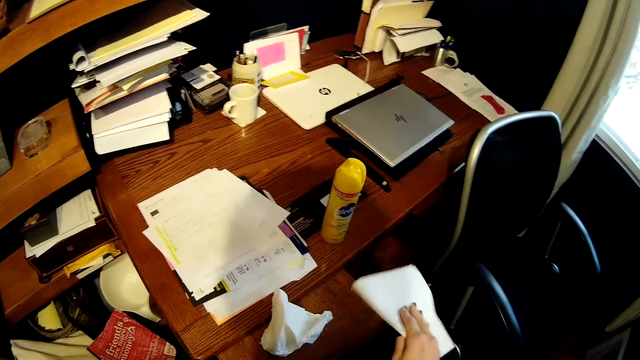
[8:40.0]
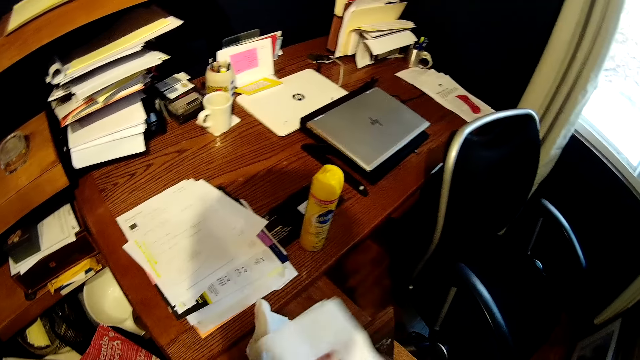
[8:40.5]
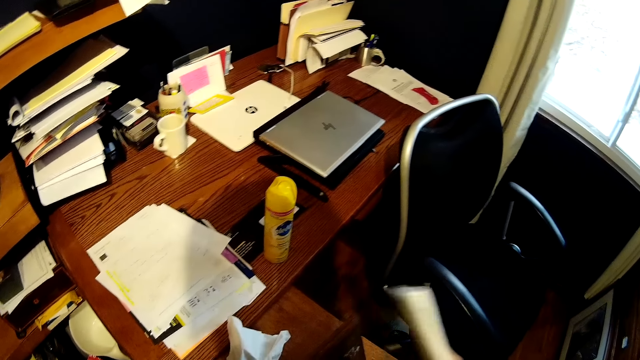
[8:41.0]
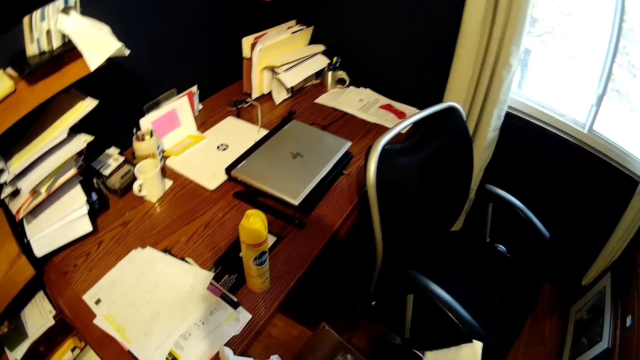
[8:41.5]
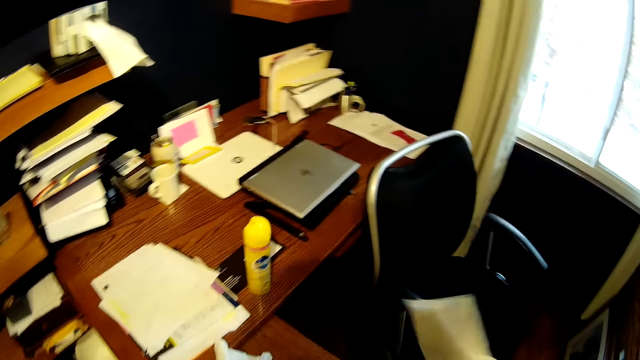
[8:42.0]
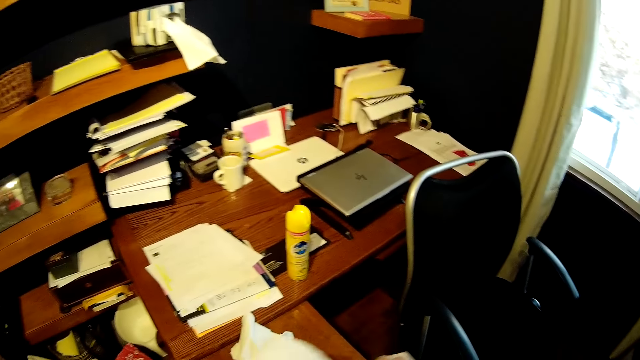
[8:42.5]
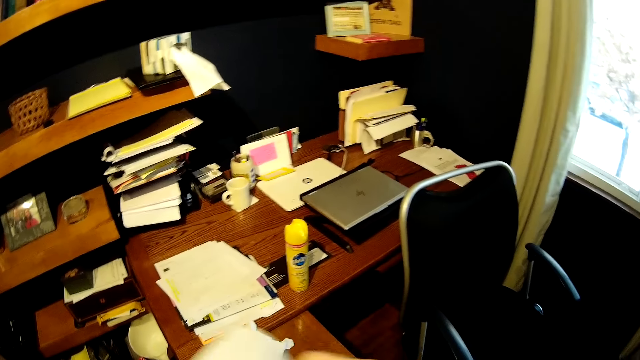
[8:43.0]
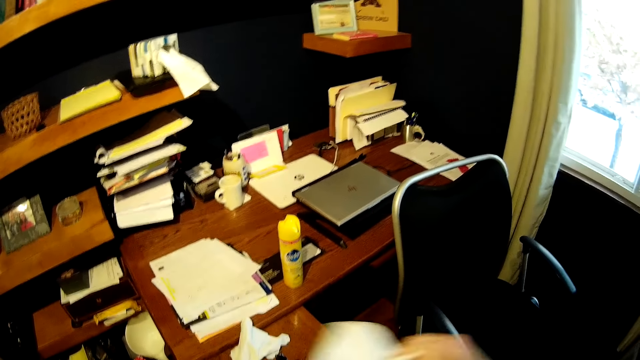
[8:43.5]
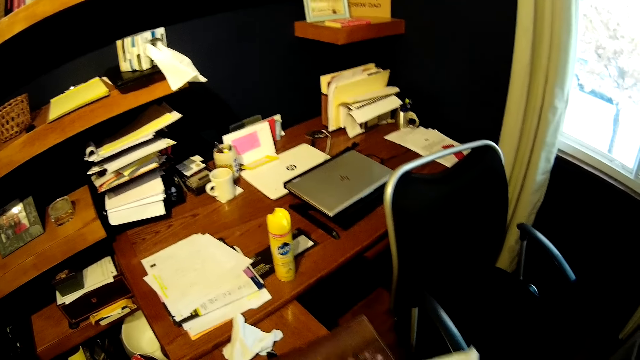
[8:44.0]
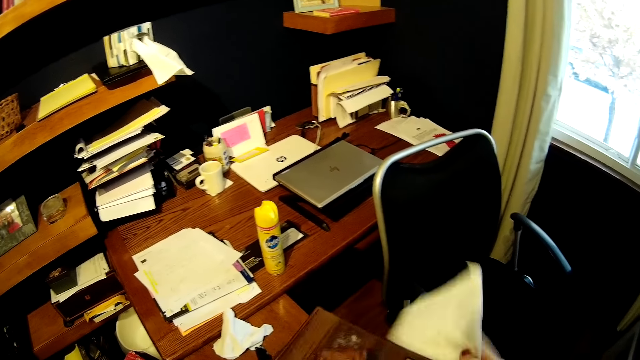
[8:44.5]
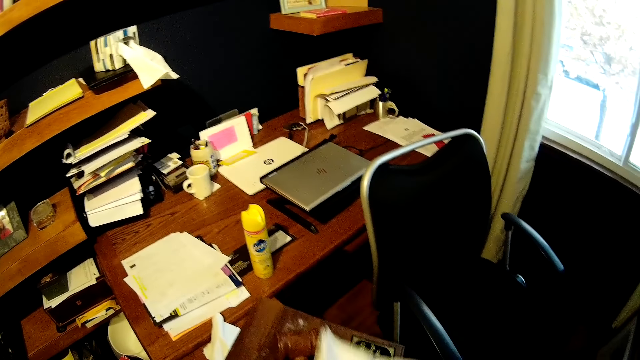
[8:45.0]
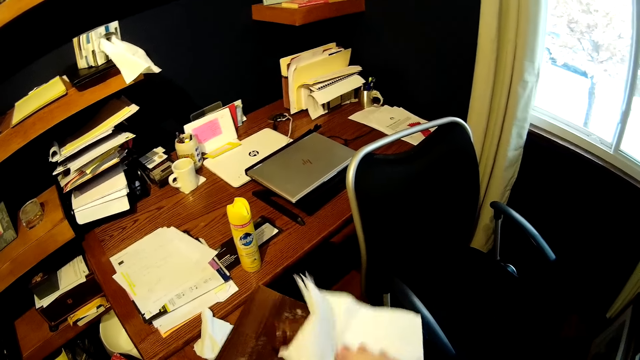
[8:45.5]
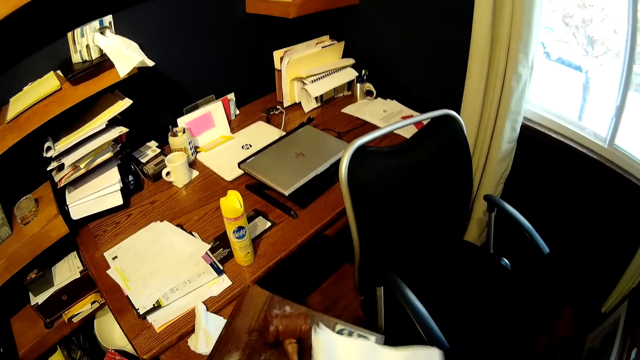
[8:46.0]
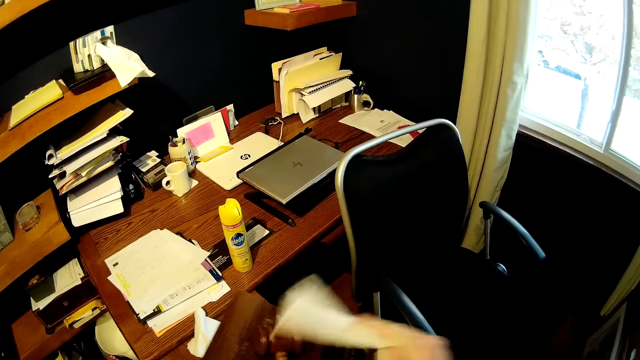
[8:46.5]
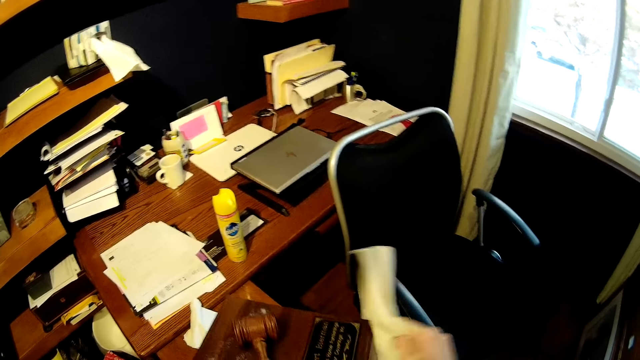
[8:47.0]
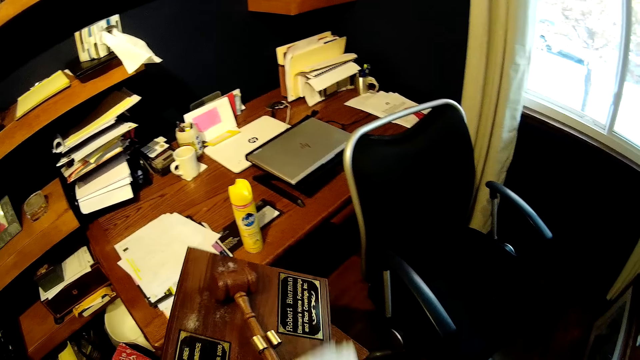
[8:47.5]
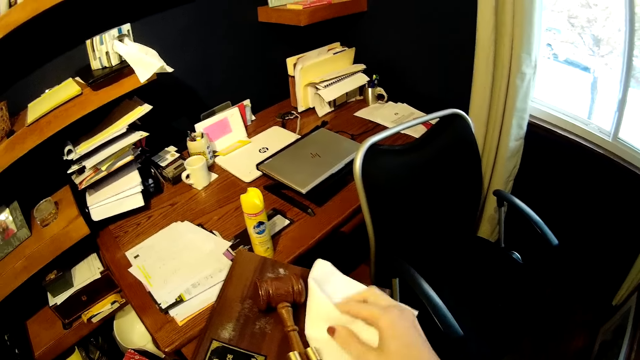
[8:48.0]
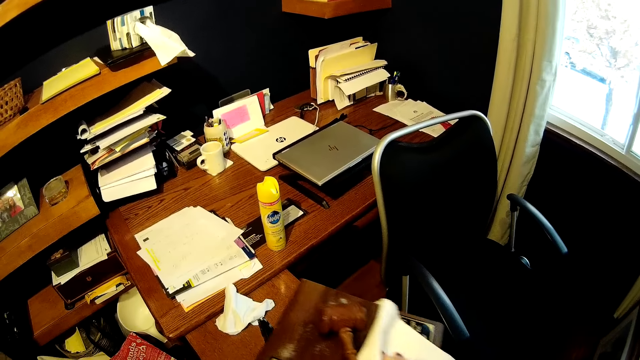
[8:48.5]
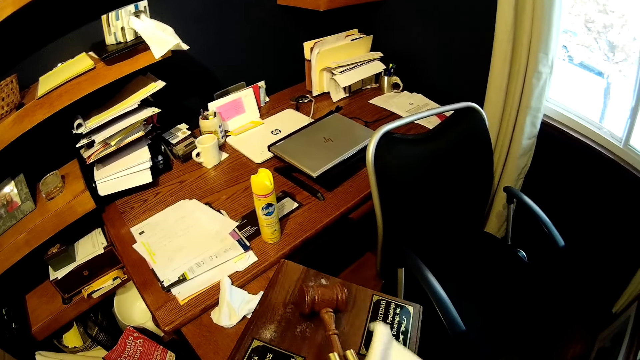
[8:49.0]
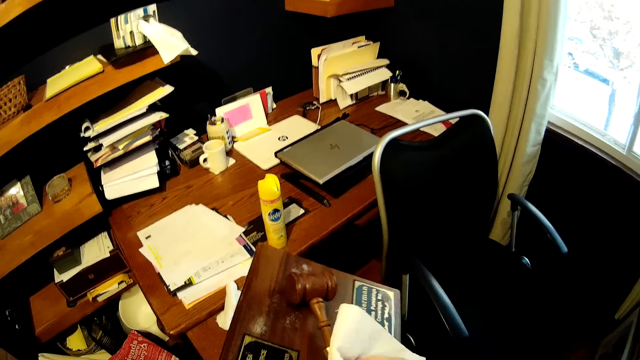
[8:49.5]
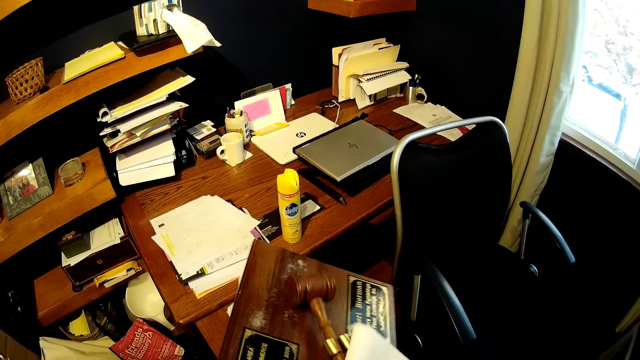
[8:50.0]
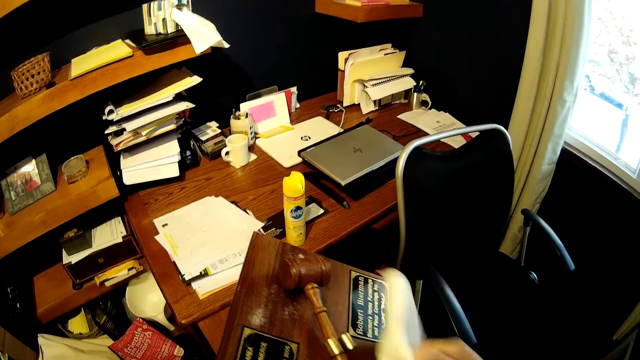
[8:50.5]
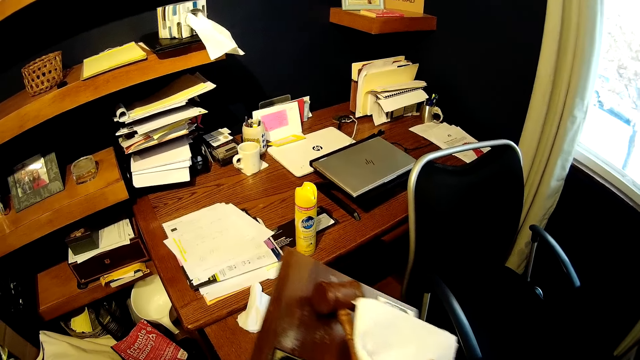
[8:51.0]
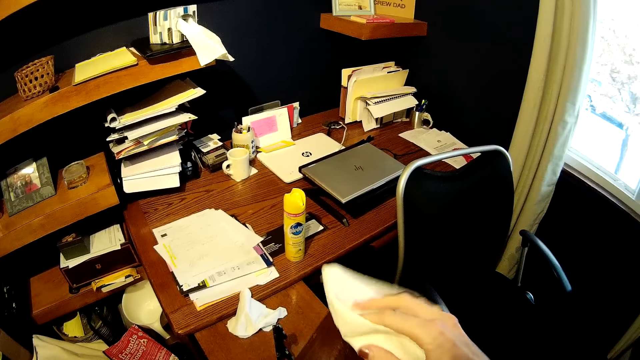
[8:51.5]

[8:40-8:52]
The camera wearer cleans the wooden plaque with the paper towel.

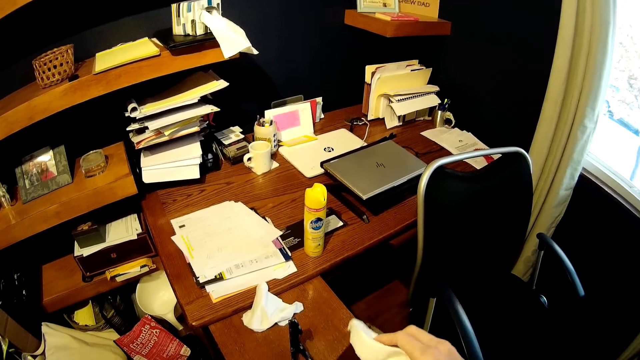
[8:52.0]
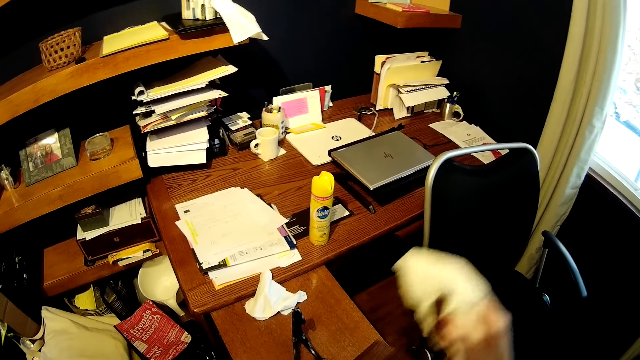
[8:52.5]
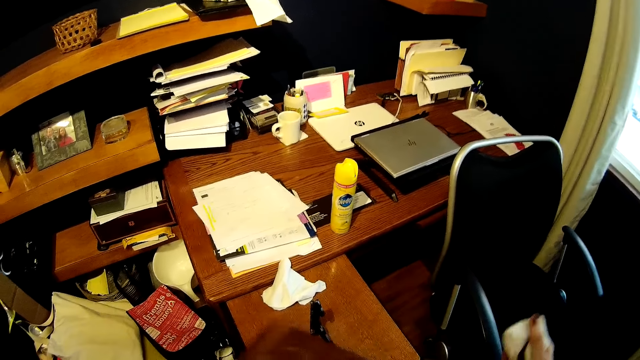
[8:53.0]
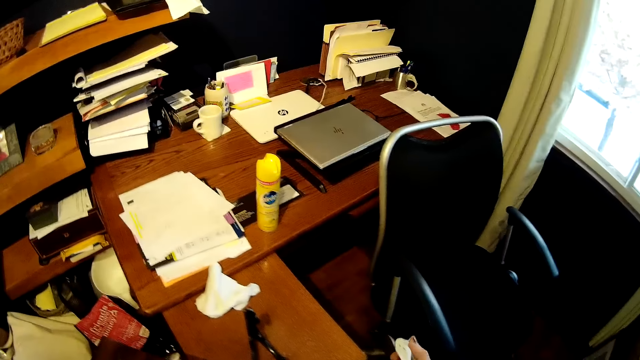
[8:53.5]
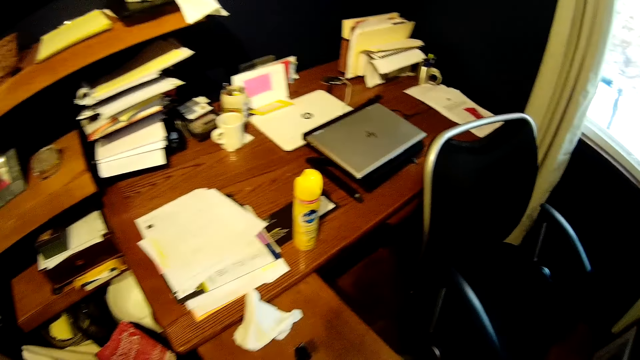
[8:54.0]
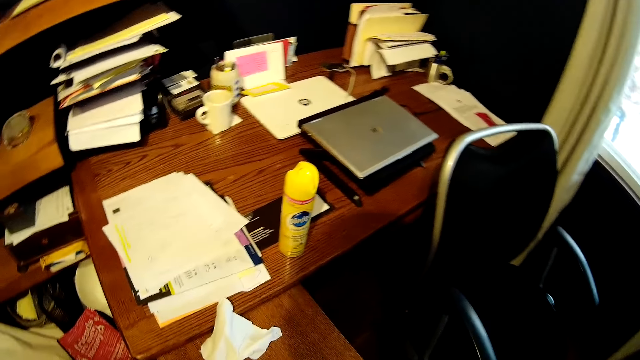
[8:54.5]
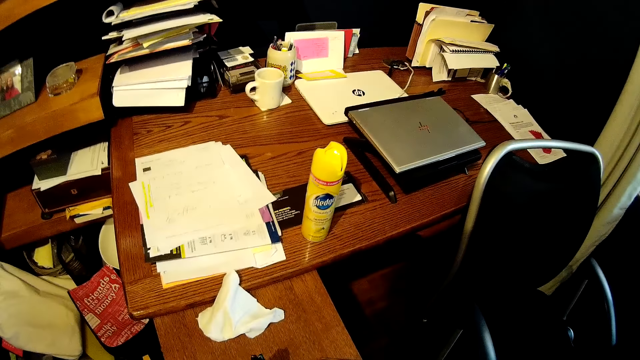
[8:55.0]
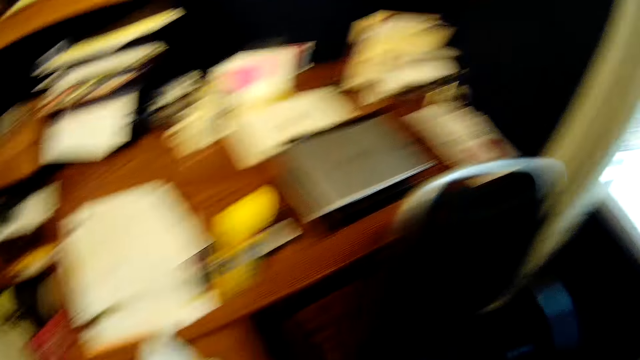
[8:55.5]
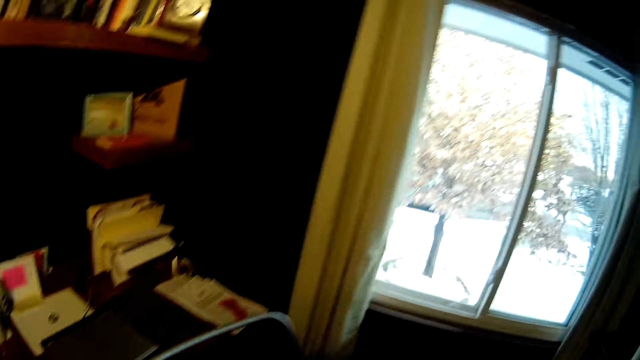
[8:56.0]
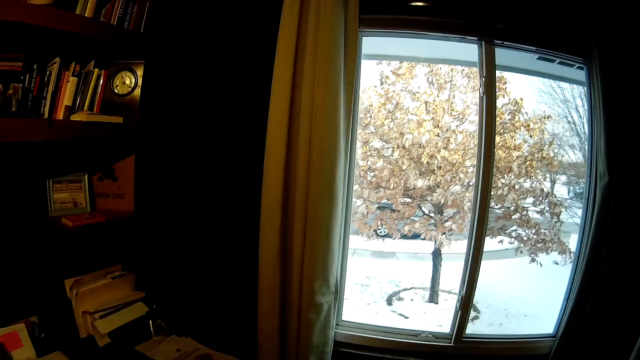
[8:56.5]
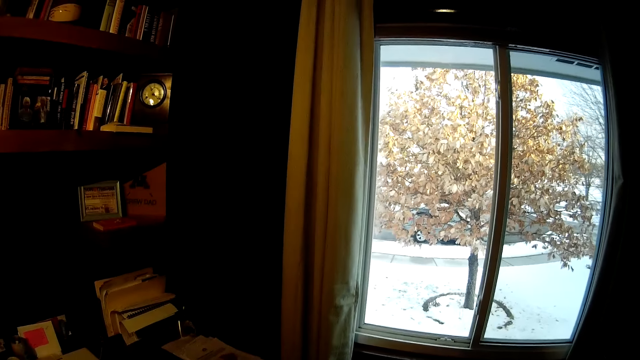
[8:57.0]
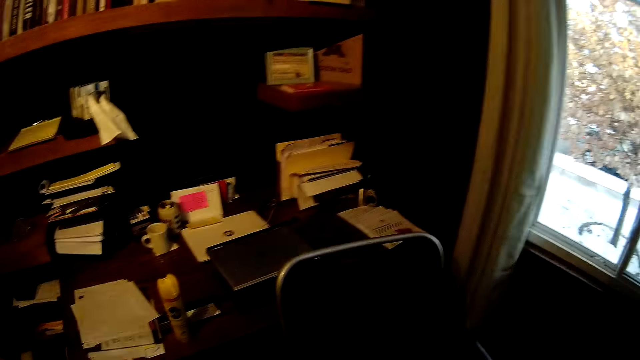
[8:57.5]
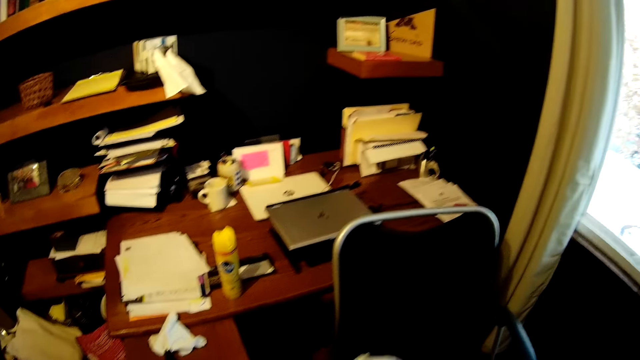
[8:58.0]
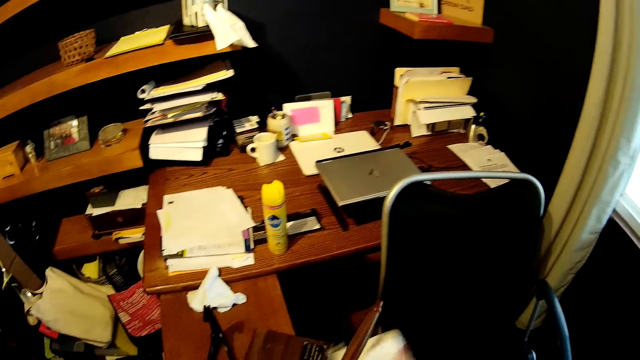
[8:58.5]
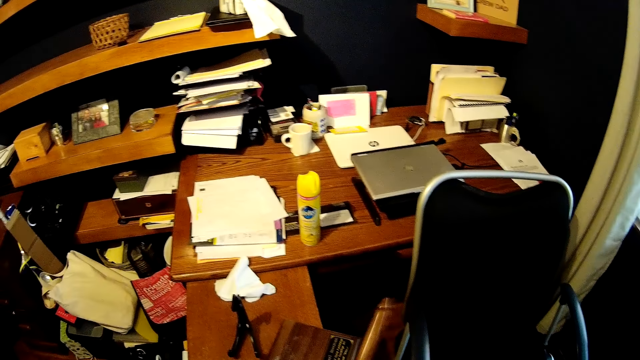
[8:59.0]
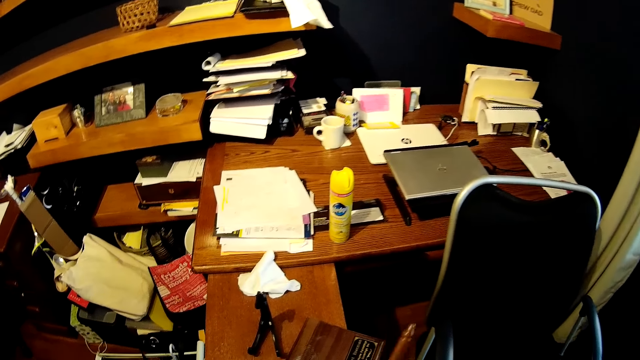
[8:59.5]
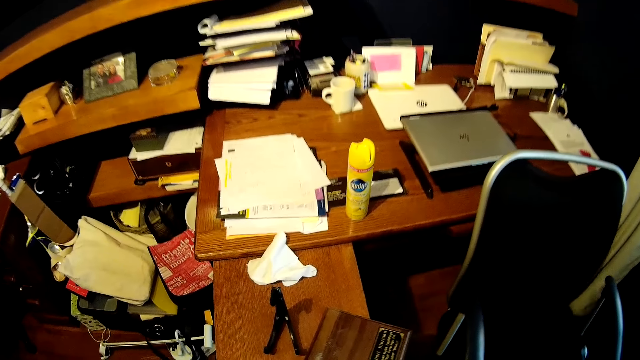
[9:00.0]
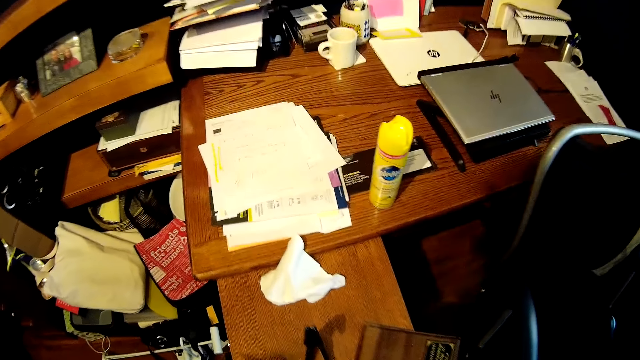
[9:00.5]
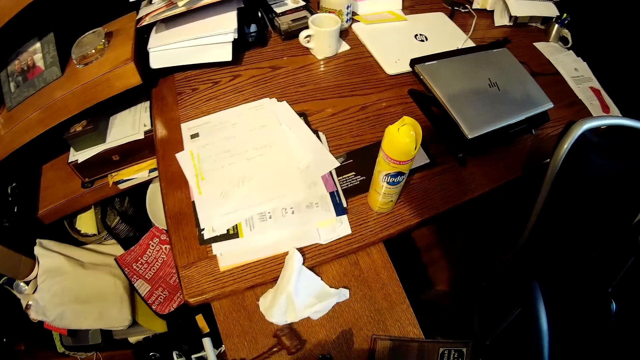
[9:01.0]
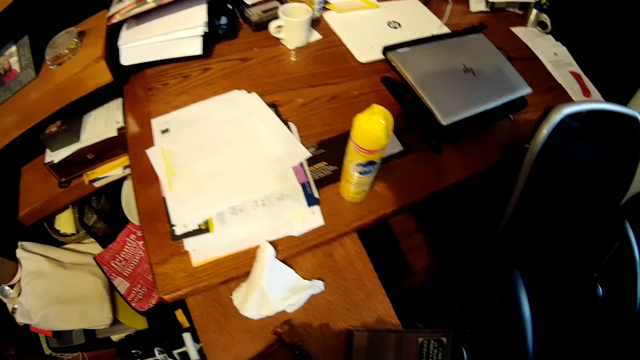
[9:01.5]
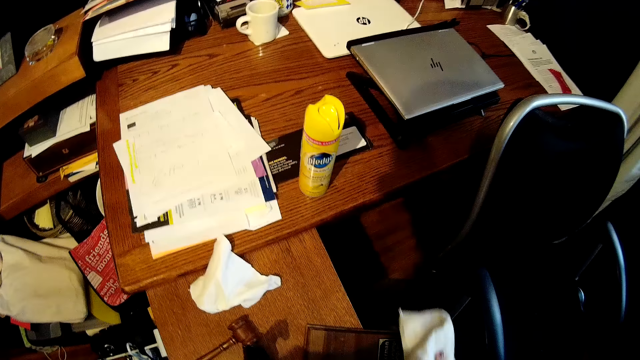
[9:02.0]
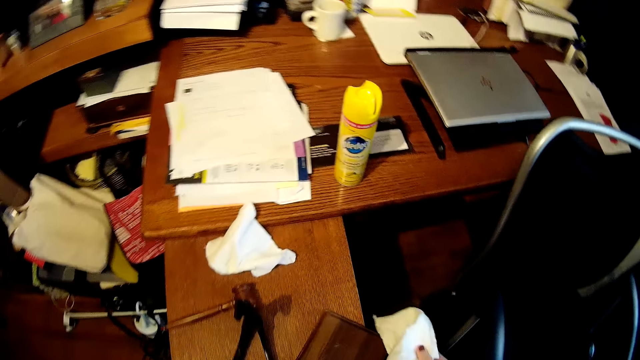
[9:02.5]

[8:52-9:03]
The camera wearer walks in the room.
